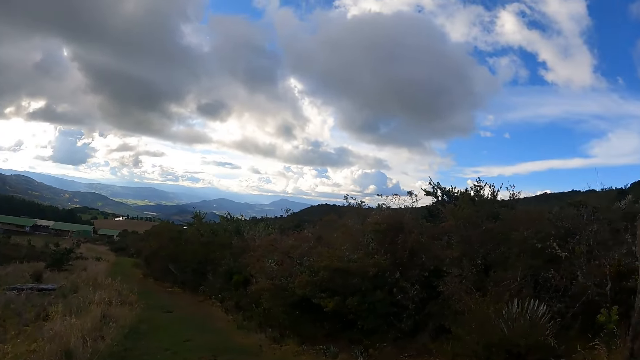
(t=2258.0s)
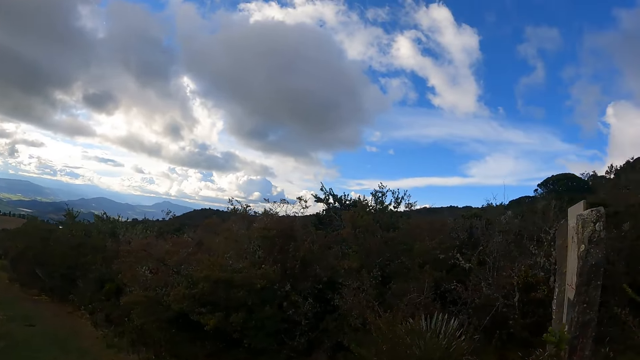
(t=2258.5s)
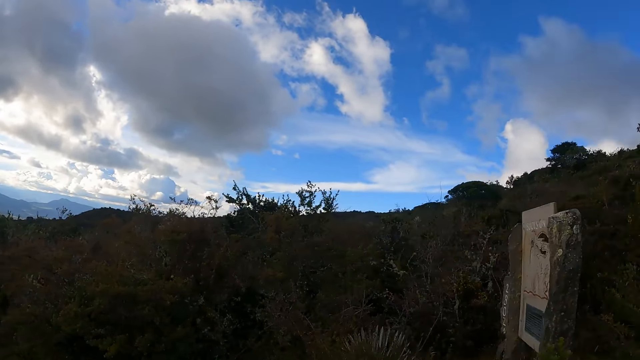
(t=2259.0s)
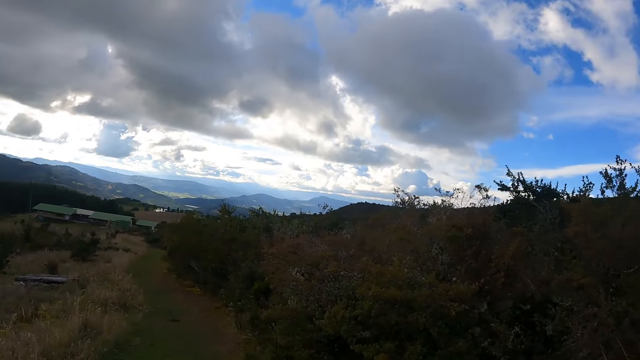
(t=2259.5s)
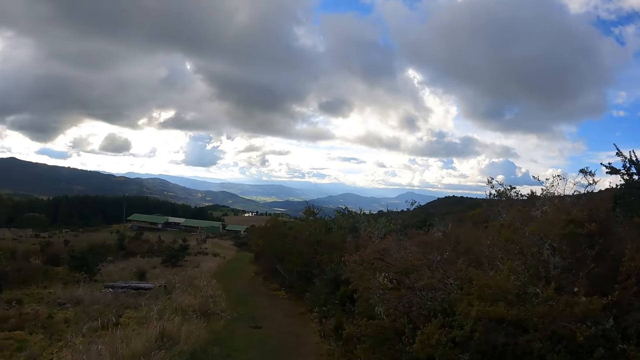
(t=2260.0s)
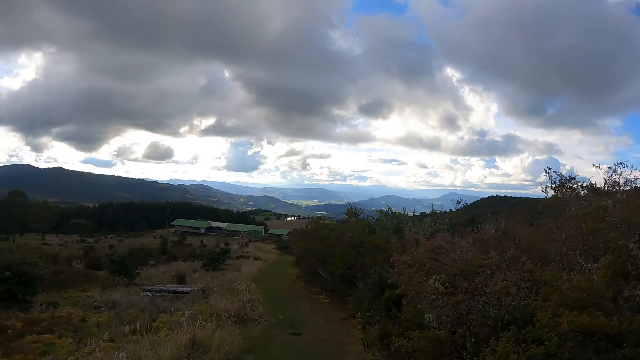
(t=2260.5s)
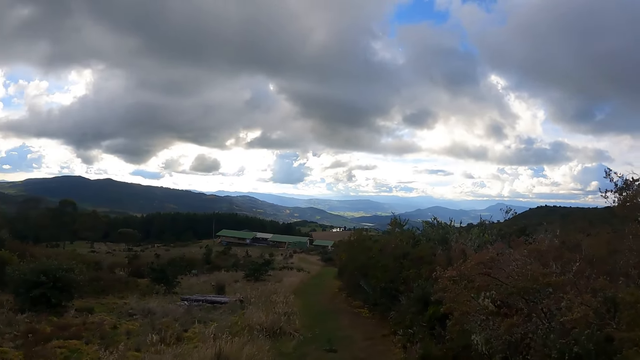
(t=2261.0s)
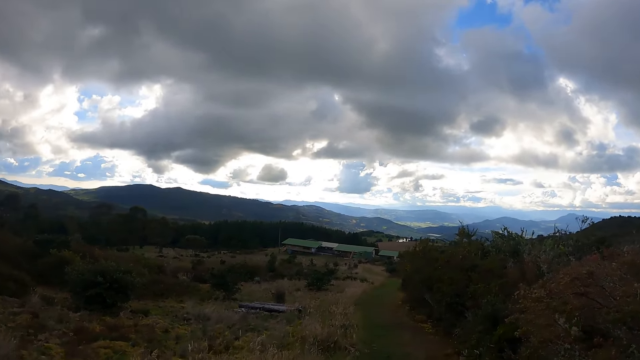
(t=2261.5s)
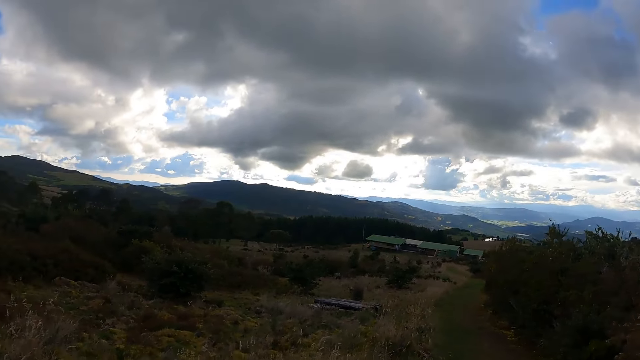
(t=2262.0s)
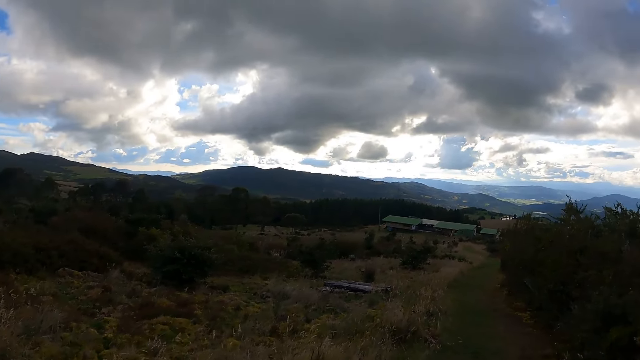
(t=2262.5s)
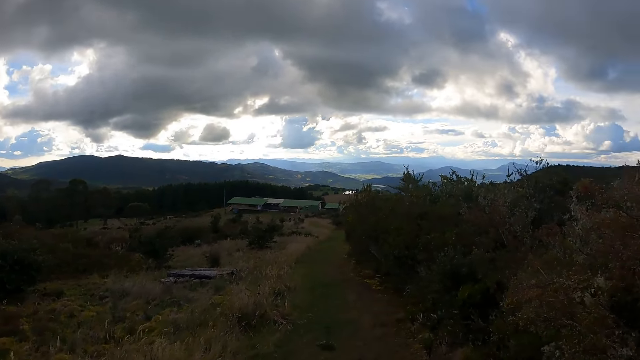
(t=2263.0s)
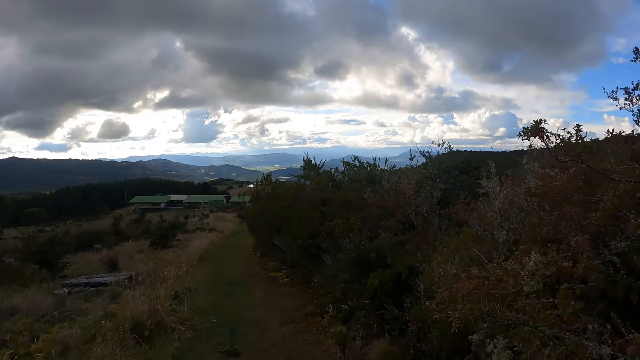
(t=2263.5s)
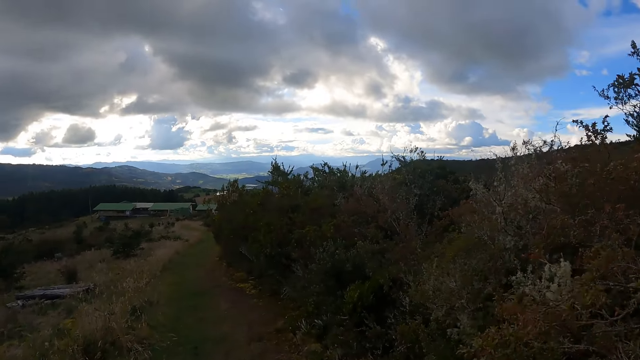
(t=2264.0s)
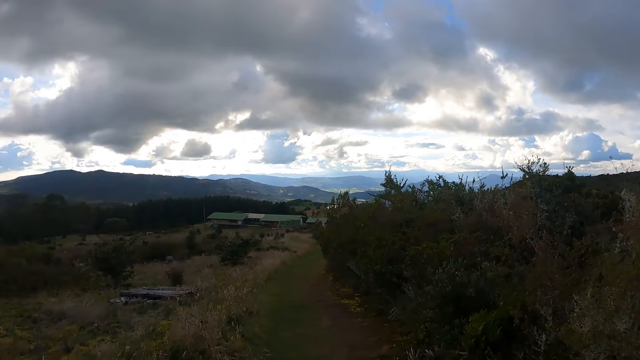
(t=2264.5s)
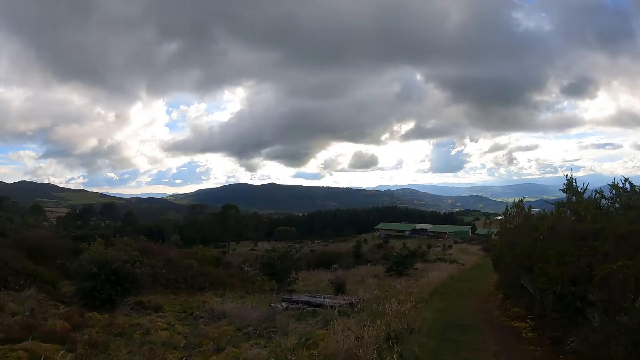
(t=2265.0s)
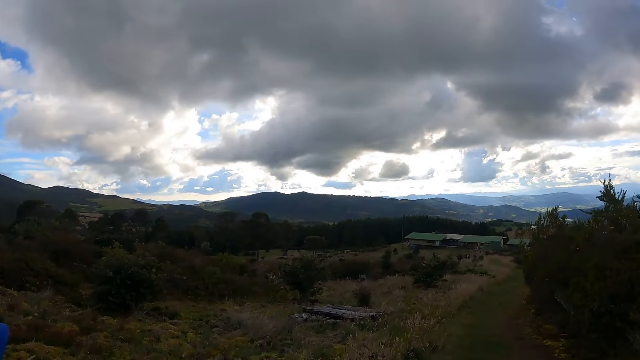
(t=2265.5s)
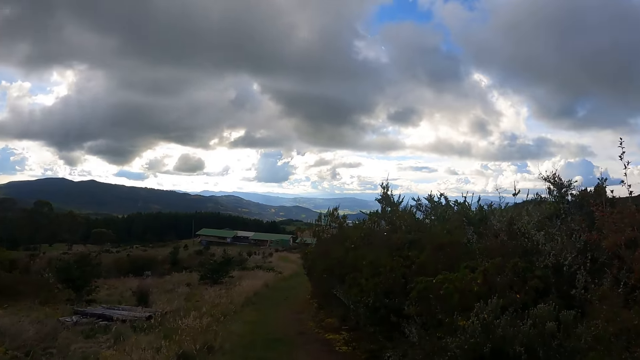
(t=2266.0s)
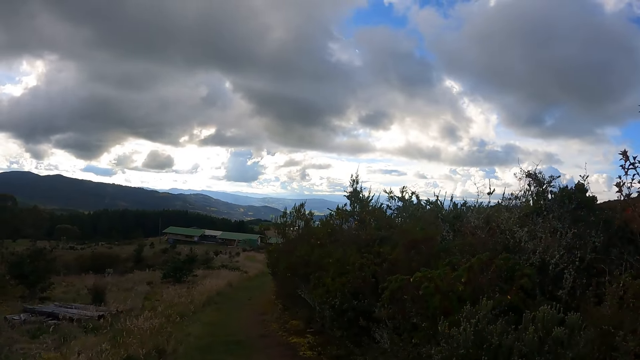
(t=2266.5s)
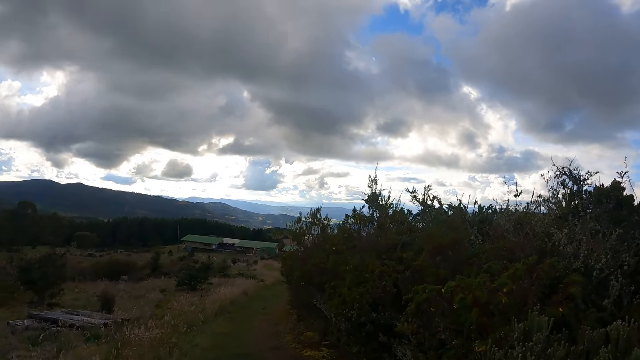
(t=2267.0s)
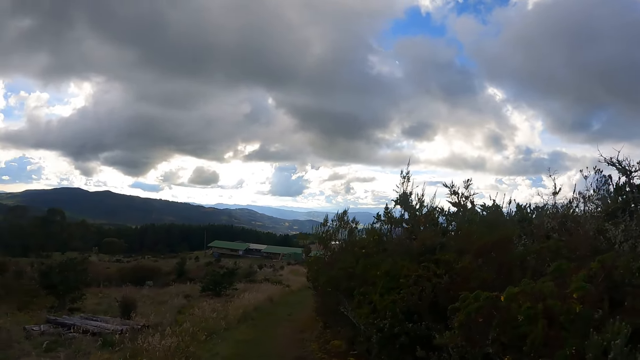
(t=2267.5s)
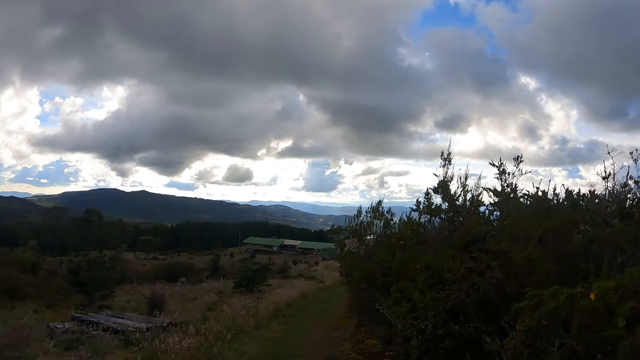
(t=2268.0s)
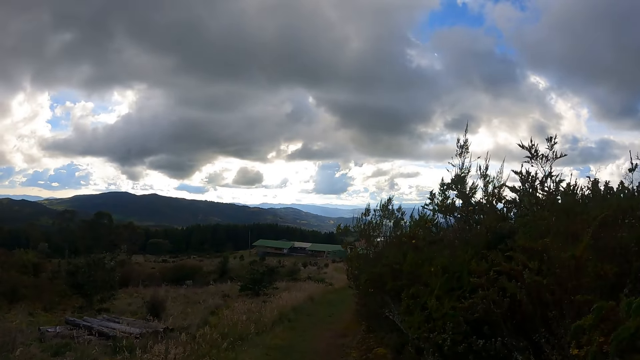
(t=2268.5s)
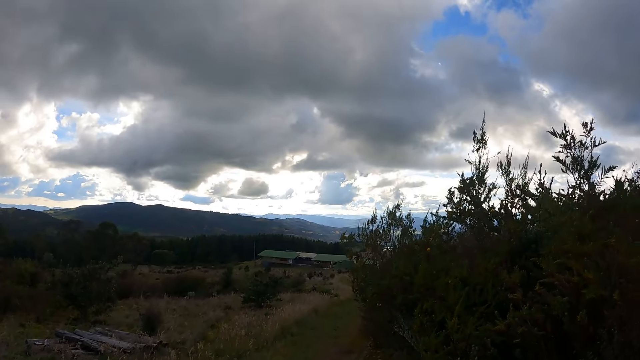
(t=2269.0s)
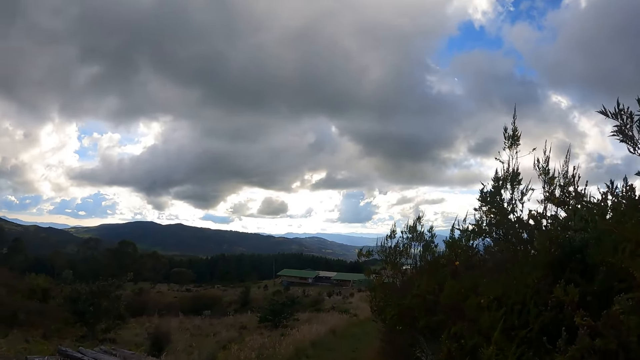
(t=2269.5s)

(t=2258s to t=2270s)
The camera wearer walks on the pathway.

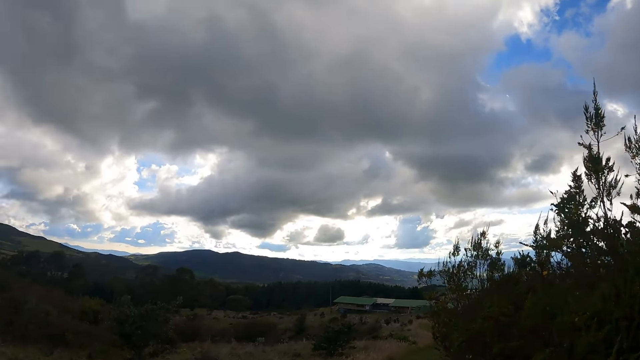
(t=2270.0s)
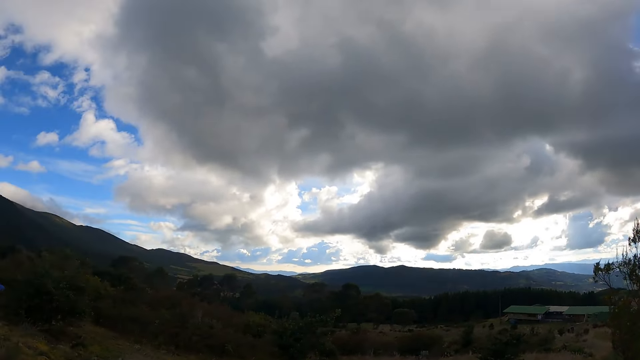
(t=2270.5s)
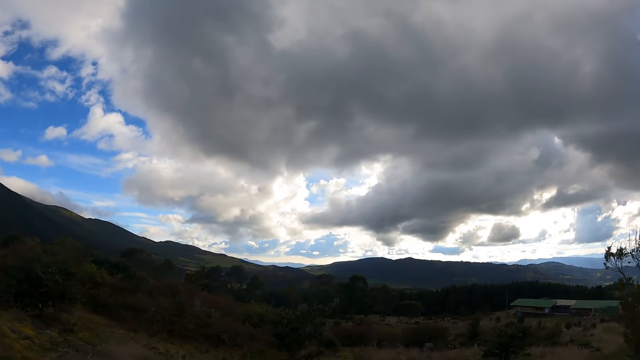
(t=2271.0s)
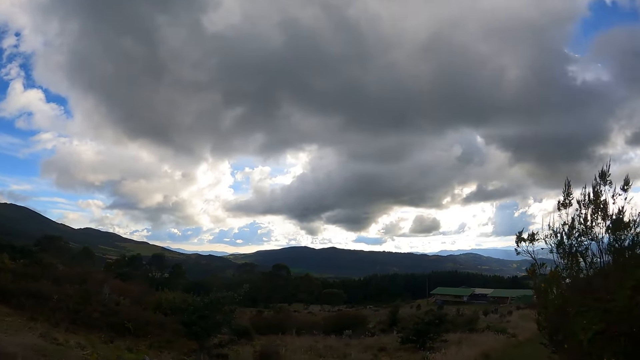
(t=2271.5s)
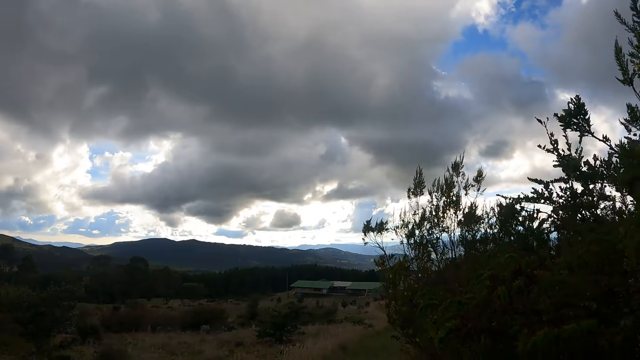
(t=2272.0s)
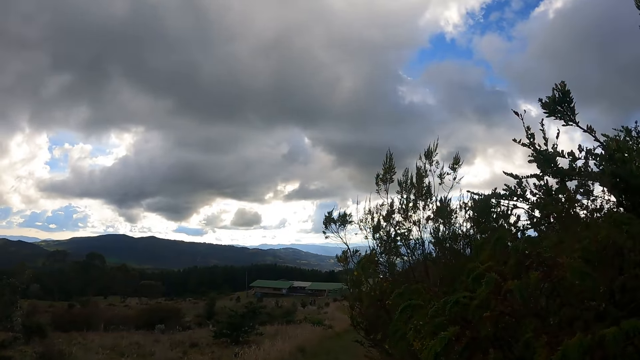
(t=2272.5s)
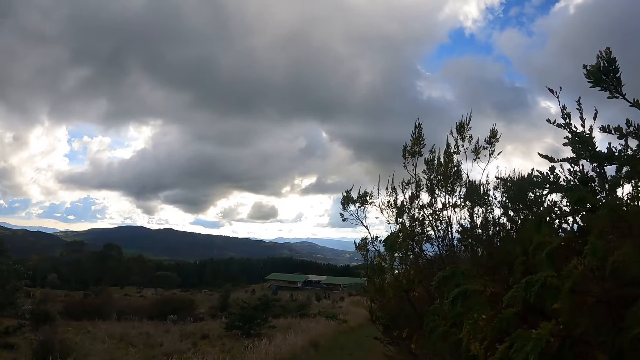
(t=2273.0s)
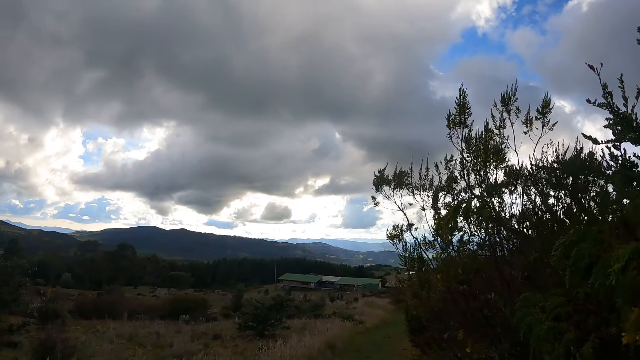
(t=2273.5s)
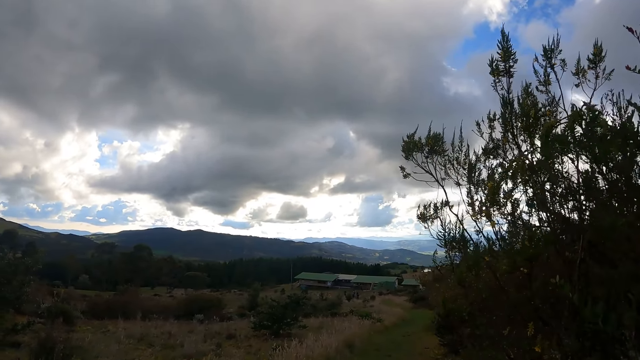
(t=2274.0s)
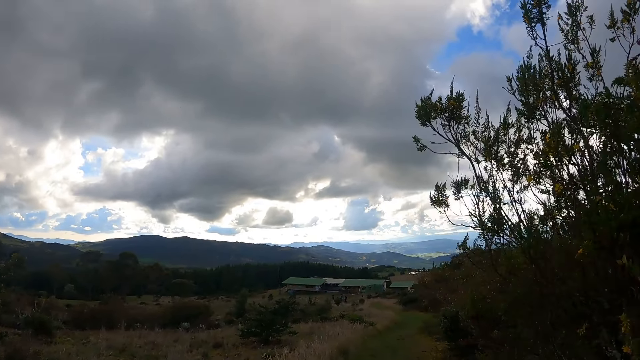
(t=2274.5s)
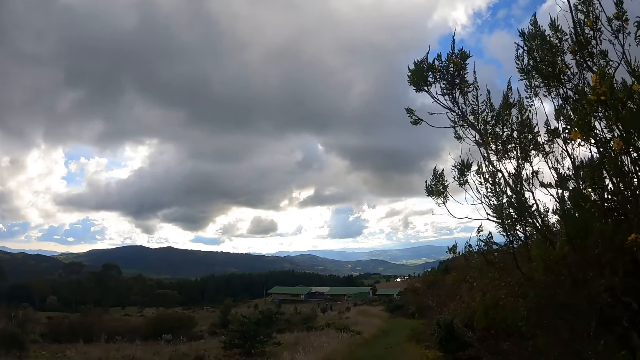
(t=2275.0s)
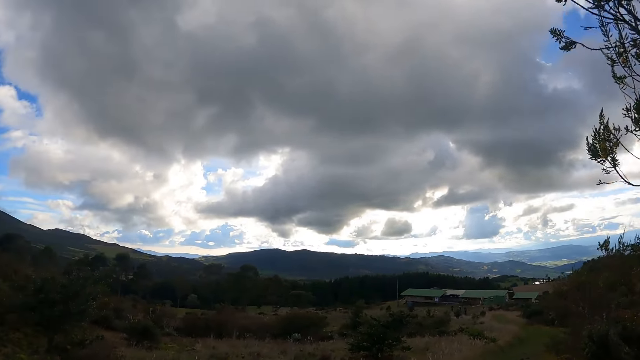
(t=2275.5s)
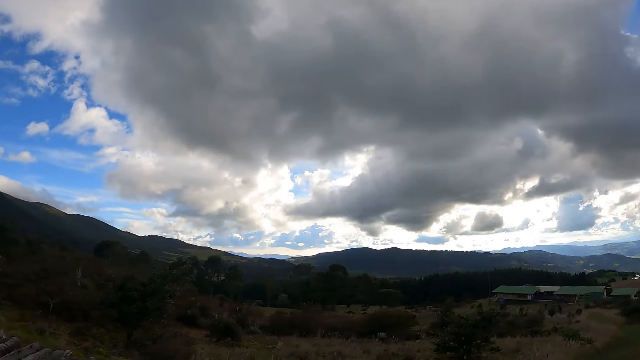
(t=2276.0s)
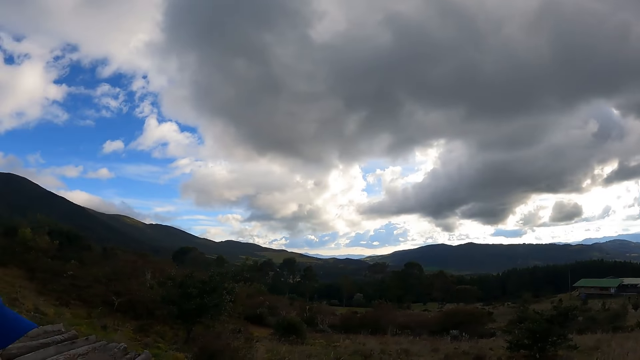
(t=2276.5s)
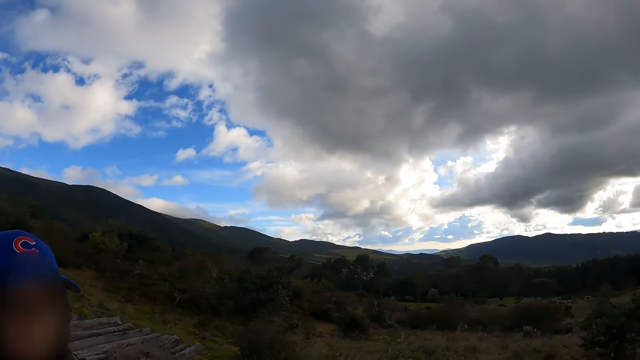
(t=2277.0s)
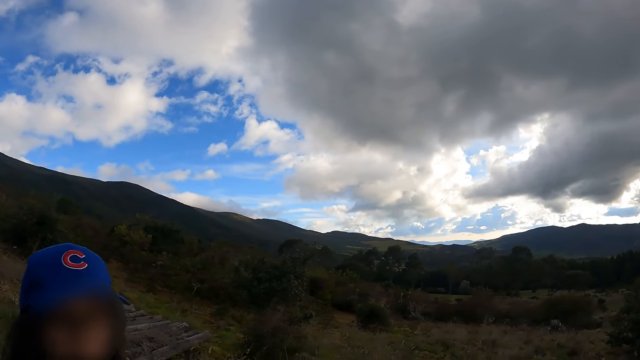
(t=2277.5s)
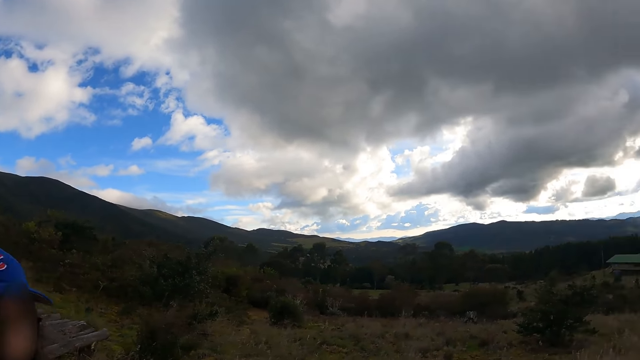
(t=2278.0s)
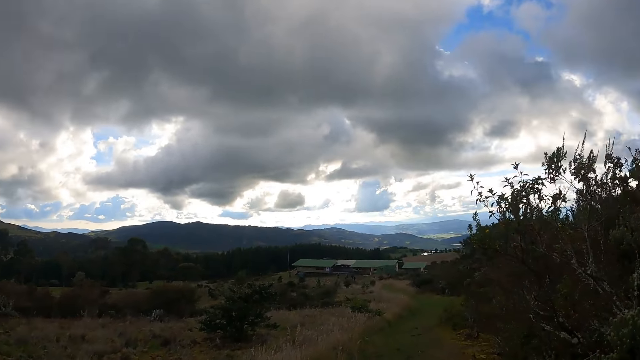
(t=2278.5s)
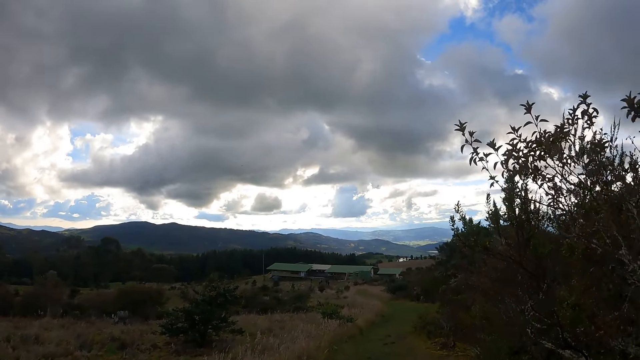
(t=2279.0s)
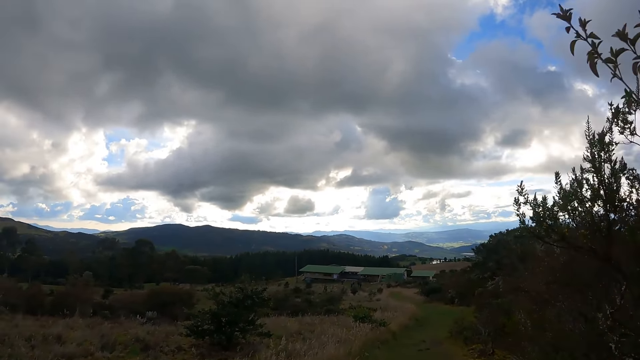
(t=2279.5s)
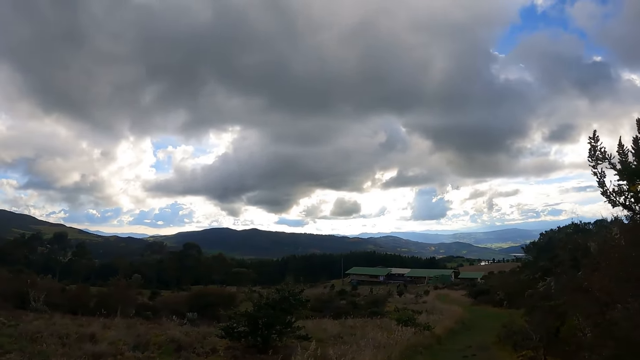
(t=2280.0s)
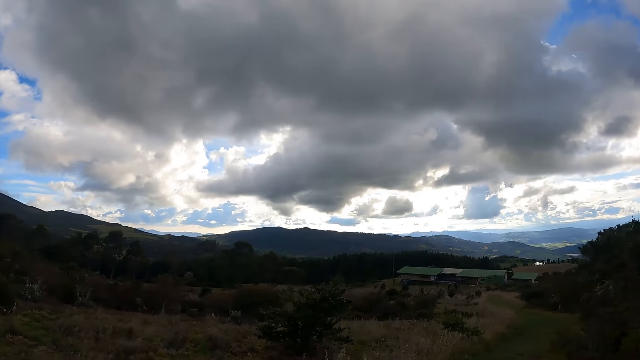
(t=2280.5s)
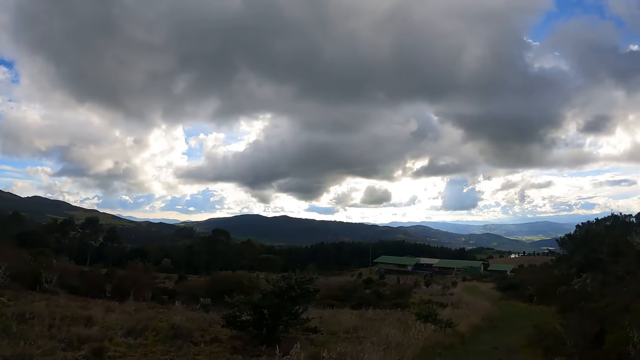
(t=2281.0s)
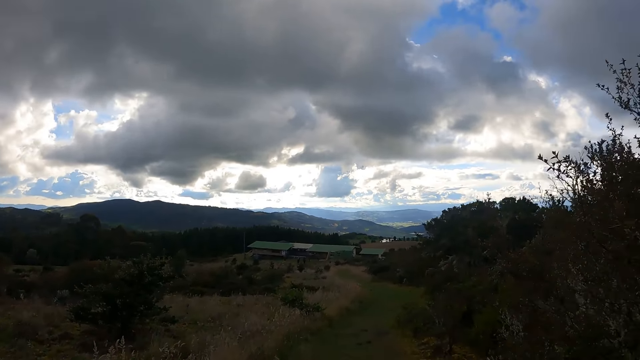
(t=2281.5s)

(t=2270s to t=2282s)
The camera wearer looks at a woman.
